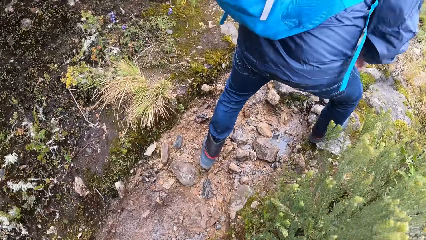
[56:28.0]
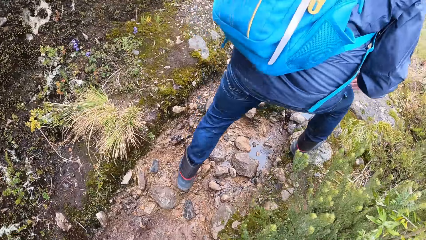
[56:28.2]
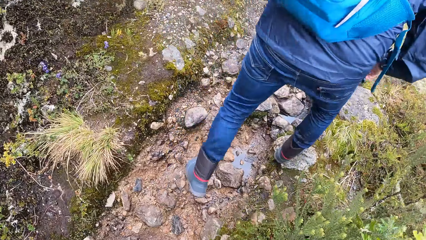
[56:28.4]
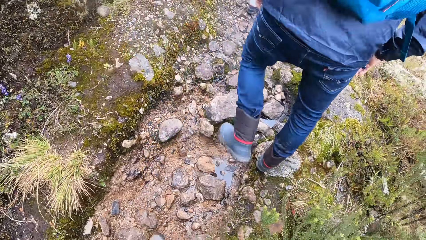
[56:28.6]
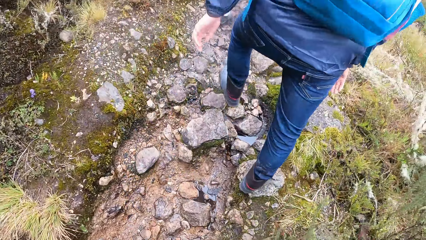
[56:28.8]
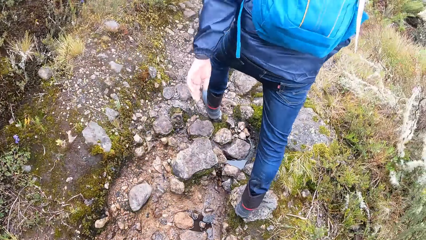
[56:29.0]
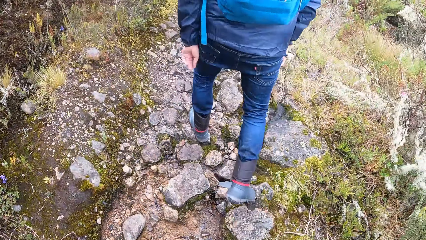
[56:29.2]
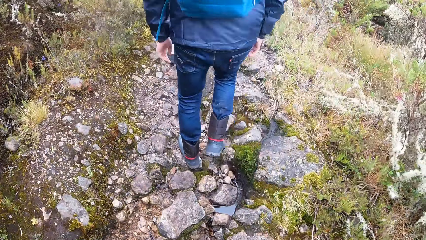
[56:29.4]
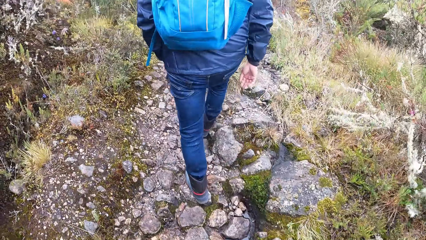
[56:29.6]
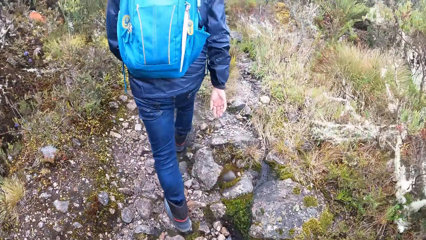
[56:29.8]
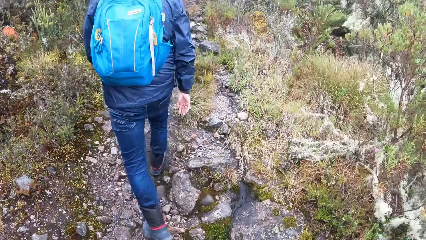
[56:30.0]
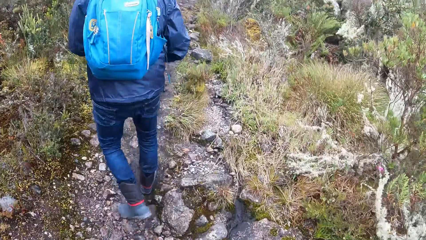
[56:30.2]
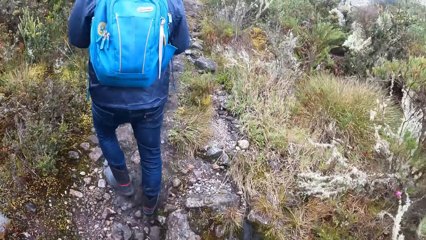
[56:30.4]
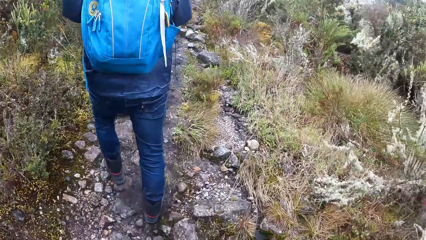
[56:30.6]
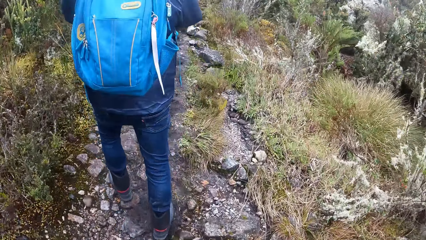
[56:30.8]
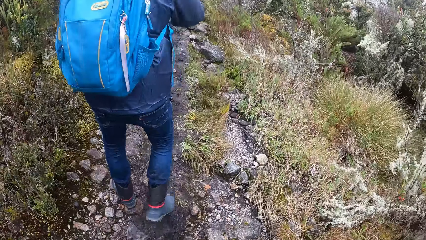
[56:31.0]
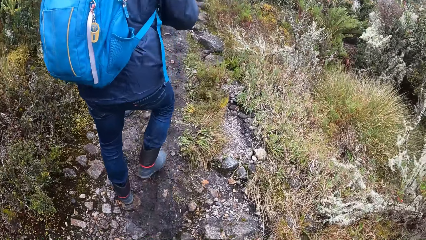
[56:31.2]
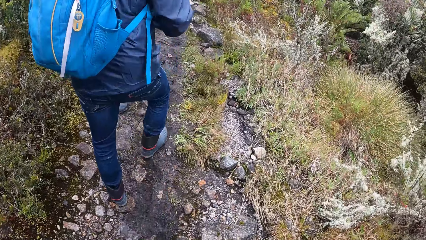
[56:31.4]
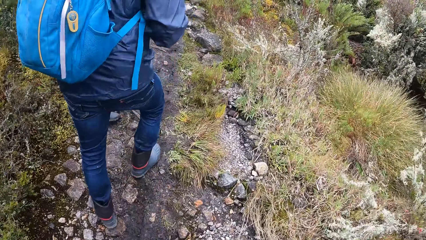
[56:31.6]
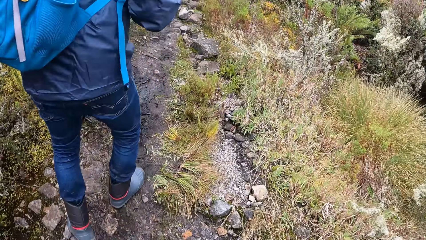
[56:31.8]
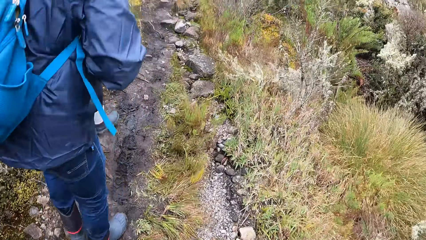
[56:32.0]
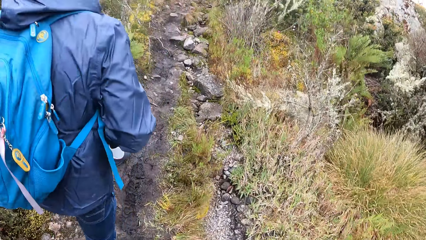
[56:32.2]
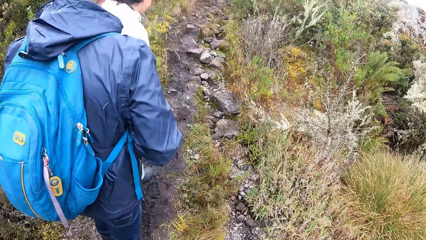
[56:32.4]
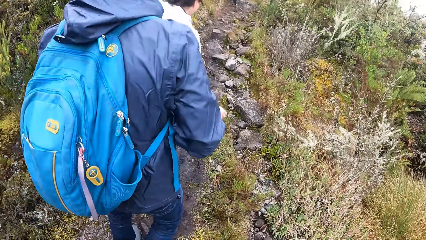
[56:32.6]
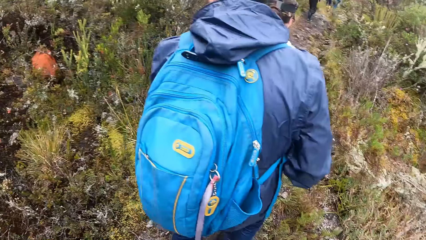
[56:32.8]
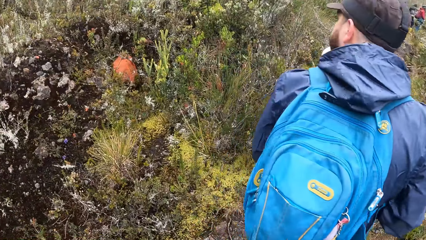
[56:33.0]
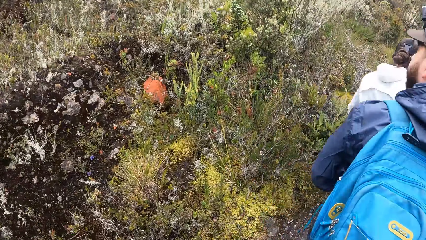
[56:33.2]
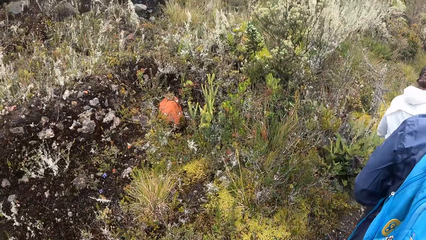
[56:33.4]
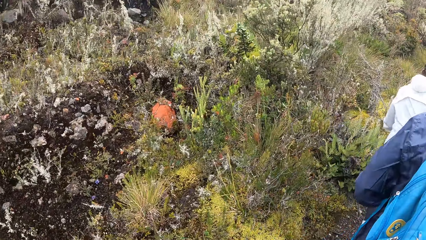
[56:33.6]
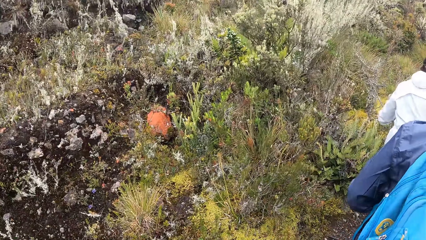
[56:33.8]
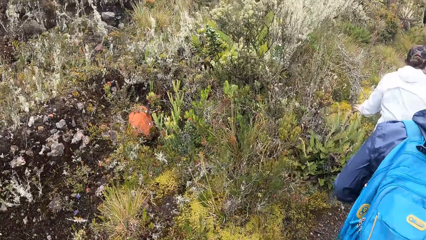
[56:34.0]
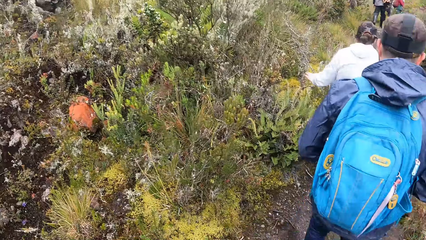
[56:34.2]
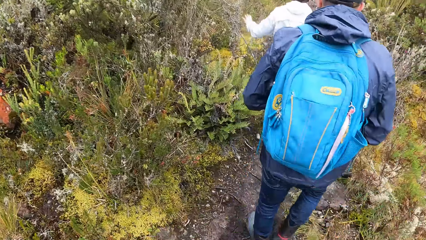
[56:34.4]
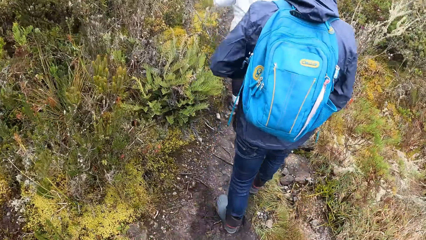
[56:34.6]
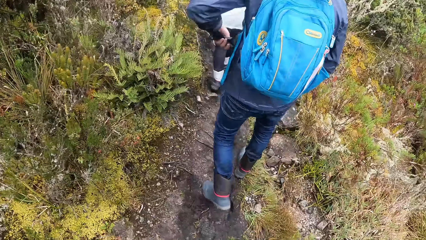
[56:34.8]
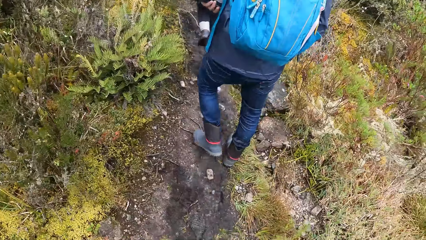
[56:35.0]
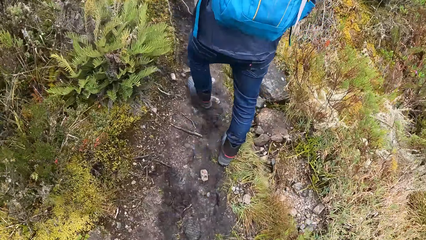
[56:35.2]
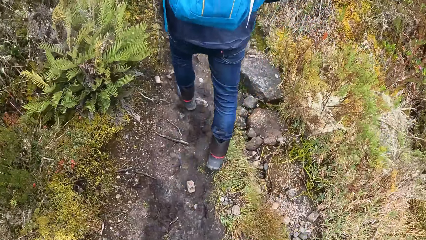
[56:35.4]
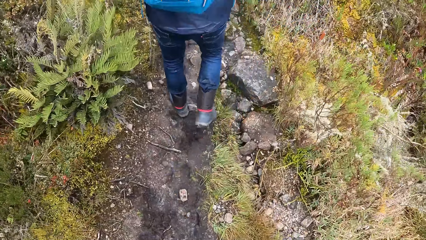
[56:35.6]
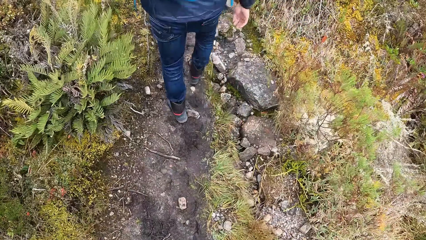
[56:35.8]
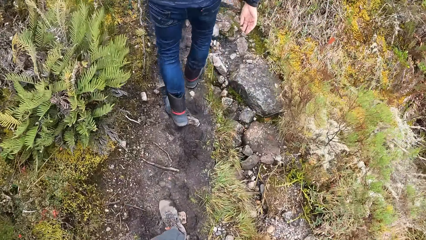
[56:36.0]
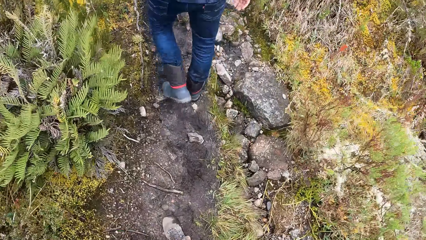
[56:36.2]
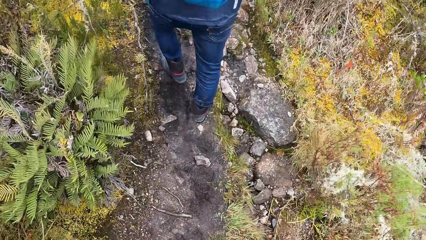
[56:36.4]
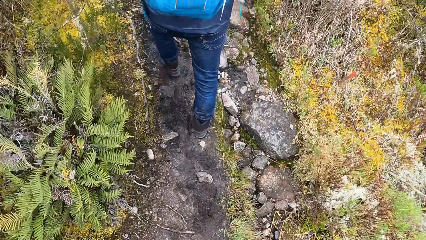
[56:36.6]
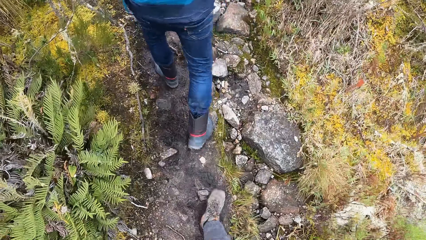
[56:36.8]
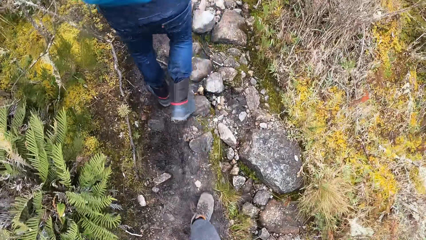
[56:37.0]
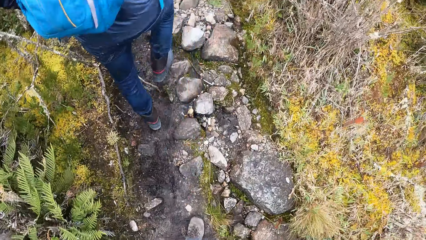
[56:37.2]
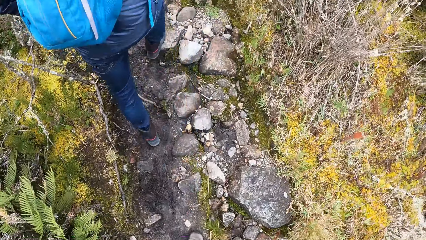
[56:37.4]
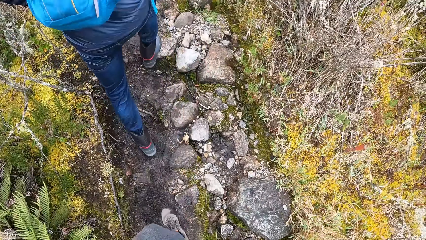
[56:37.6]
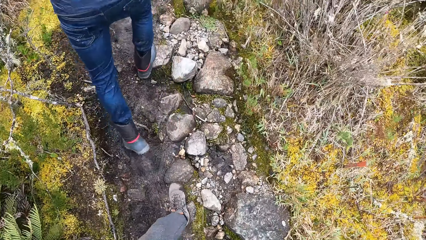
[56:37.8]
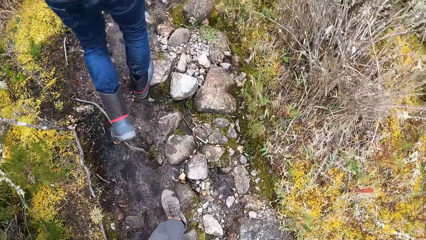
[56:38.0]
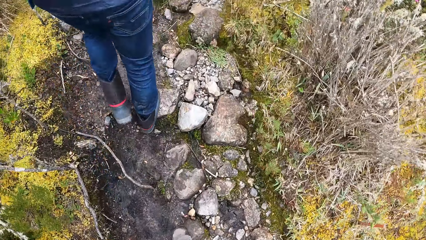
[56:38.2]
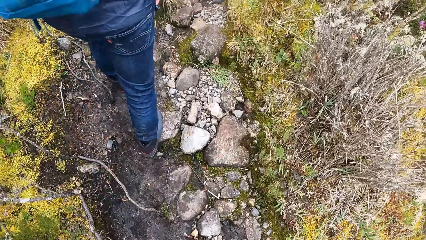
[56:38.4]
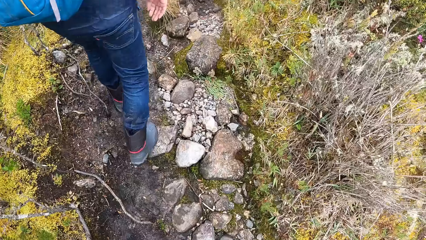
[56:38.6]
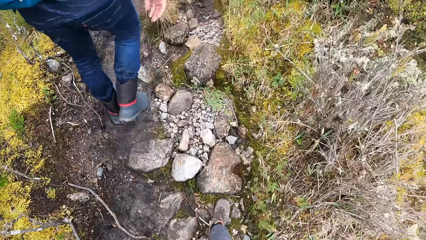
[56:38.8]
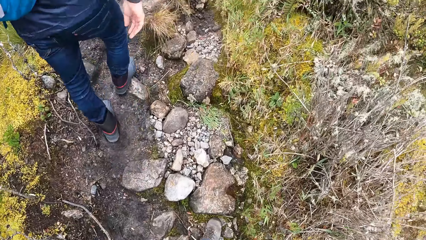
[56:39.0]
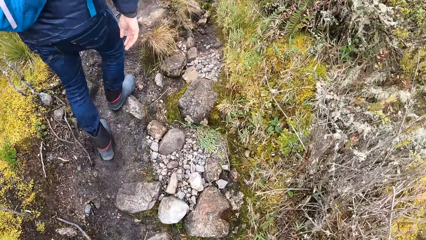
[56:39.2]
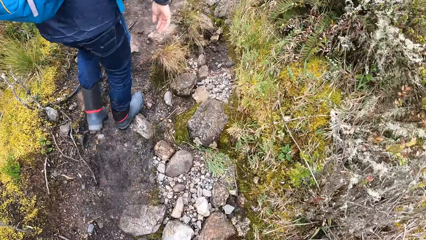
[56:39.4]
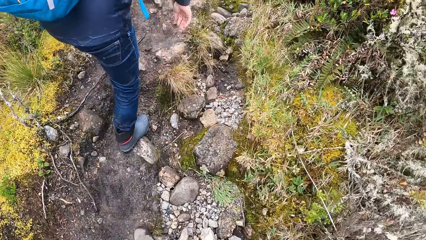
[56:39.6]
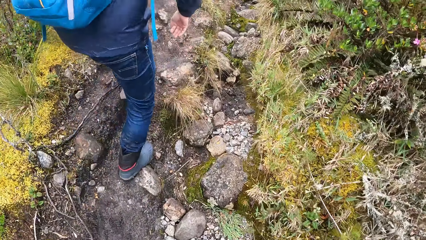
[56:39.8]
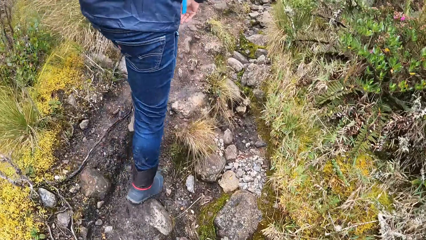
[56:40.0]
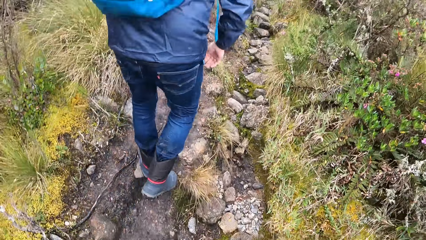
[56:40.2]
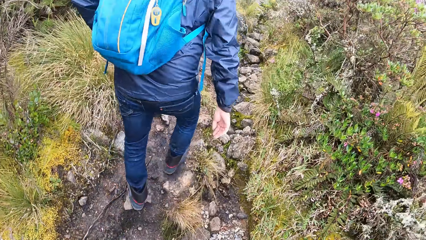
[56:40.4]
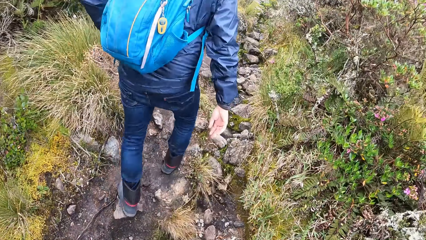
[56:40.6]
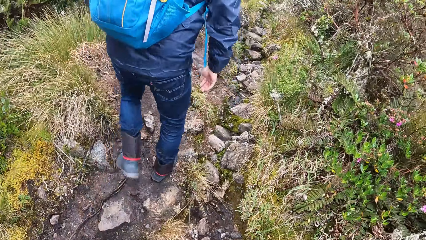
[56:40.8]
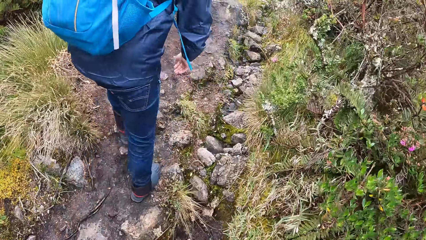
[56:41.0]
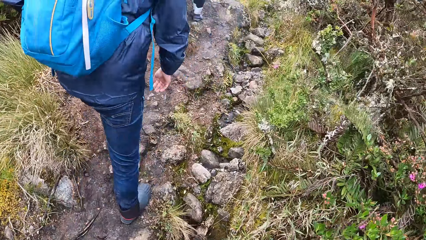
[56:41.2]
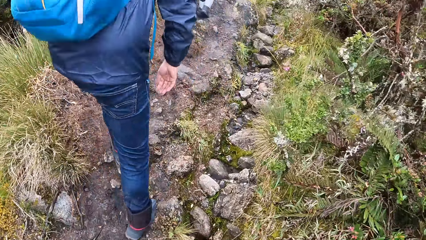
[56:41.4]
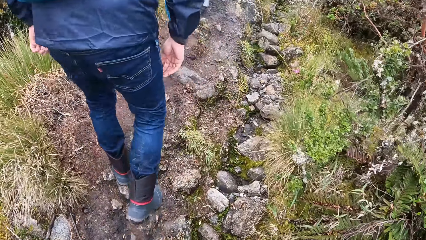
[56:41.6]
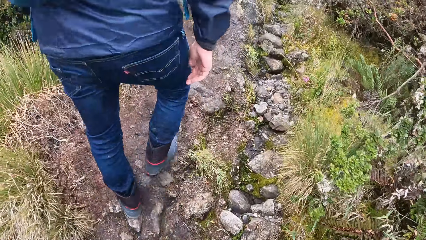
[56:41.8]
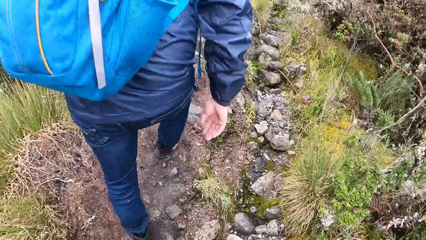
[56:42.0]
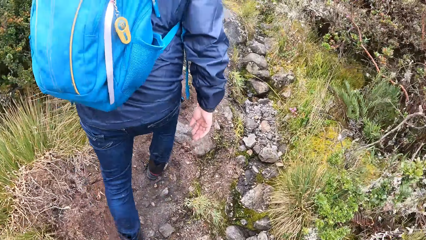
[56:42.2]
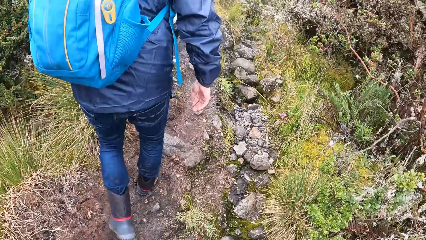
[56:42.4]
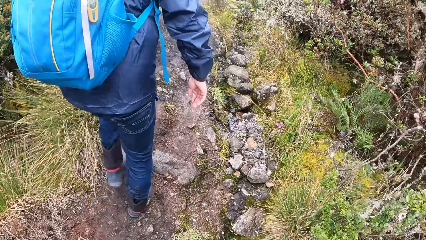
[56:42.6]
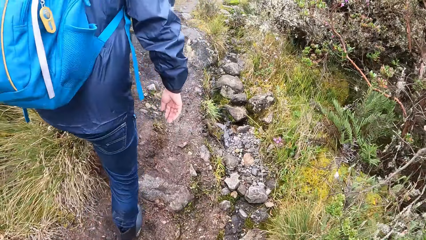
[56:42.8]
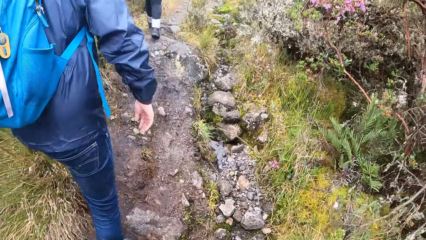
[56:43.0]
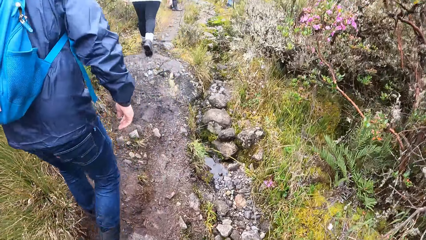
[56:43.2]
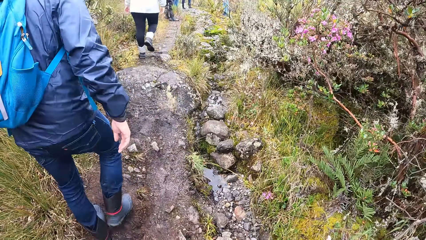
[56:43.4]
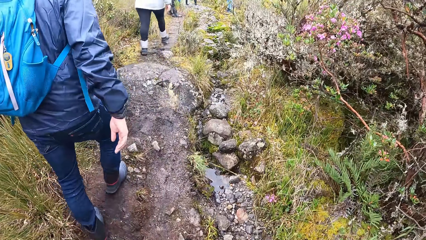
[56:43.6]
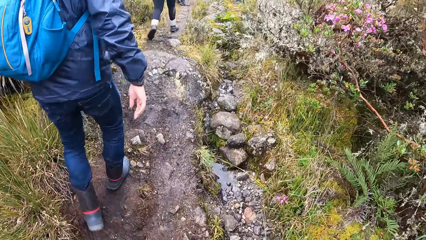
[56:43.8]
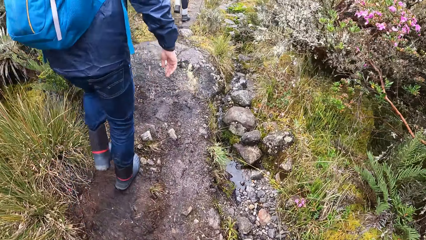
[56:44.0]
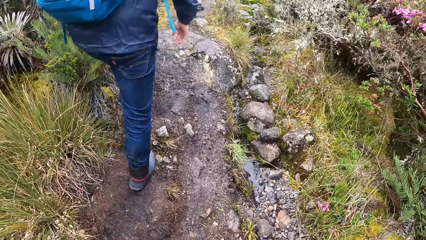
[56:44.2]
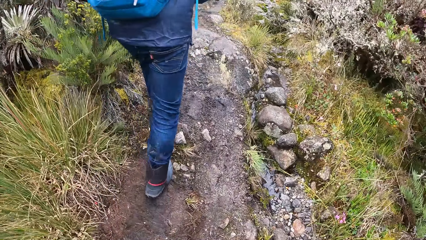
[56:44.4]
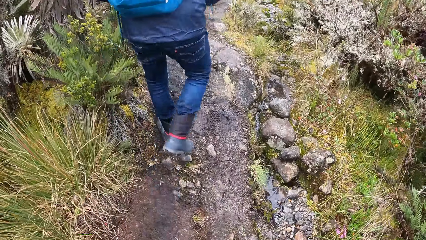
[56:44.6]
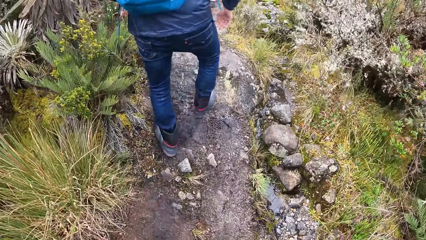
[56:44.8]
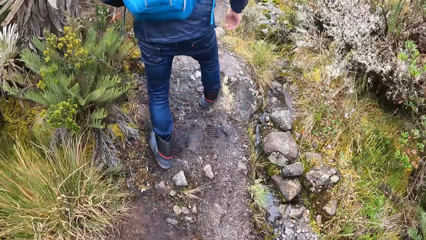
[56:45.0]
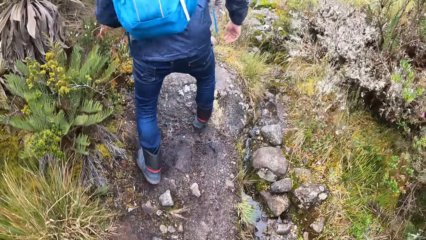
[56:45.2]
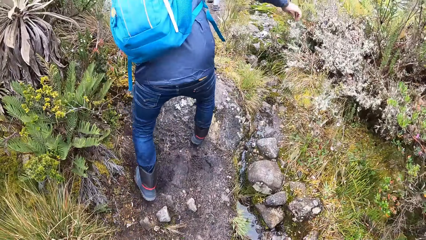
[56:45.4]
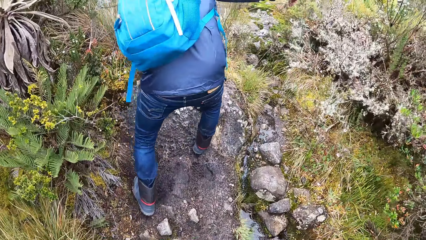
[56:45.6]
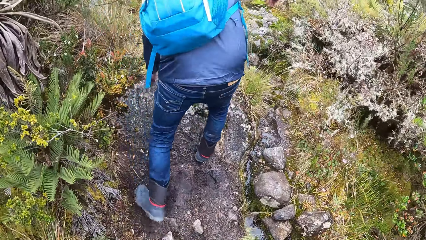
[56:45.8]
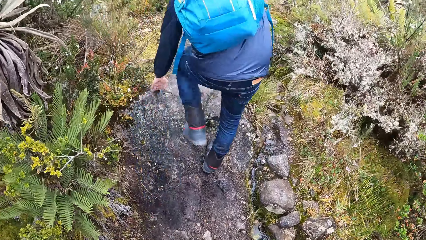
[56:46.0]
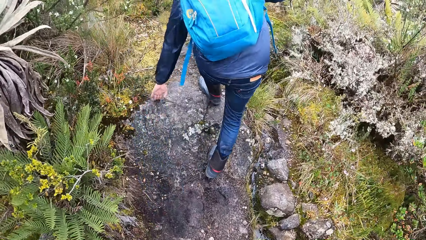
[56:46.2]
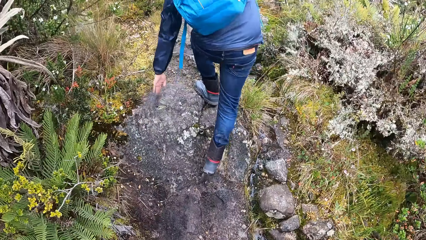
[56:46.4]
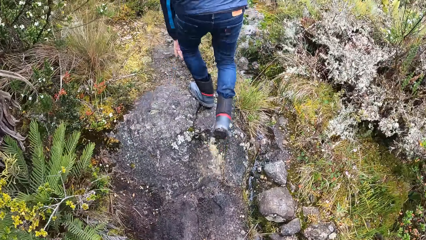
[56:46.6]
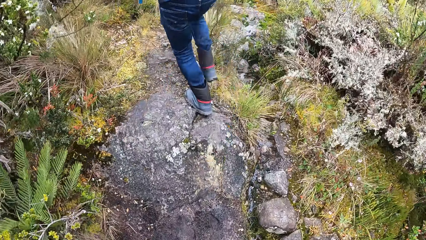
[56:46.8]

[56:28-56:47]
The camera wearer looks around. They walk.
